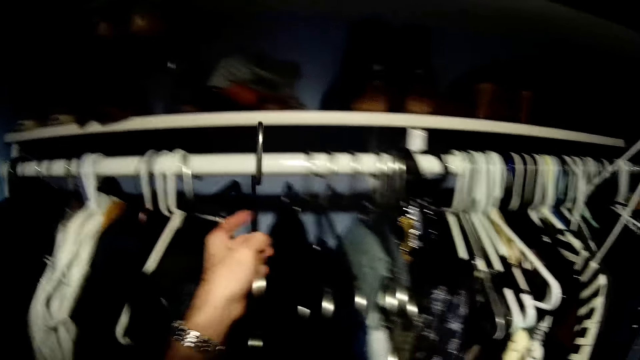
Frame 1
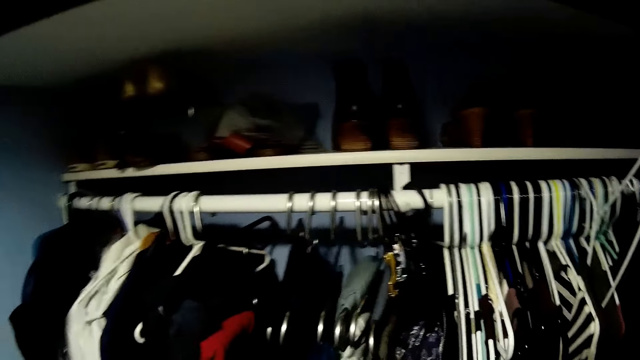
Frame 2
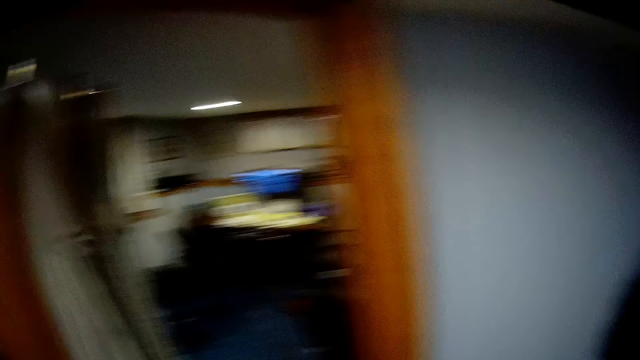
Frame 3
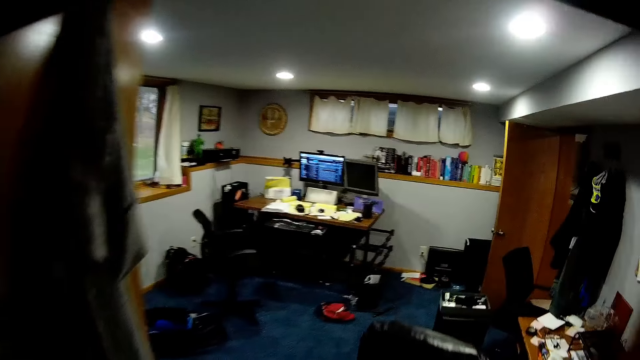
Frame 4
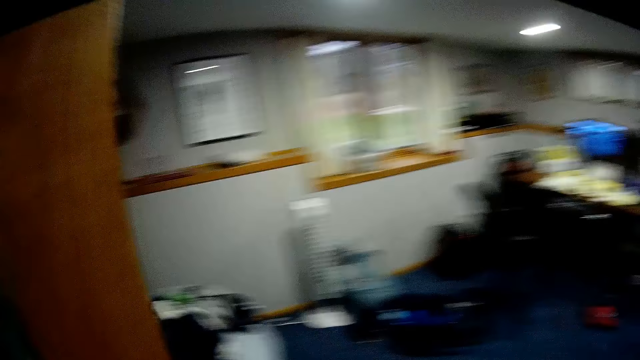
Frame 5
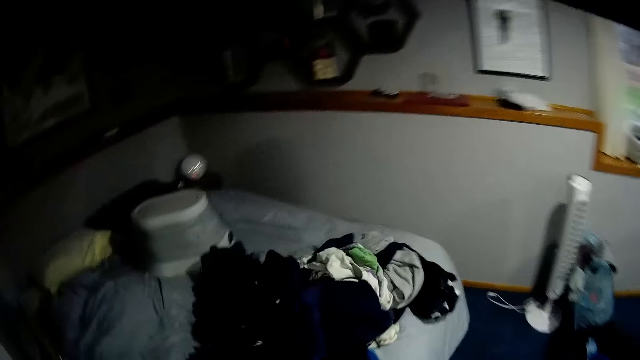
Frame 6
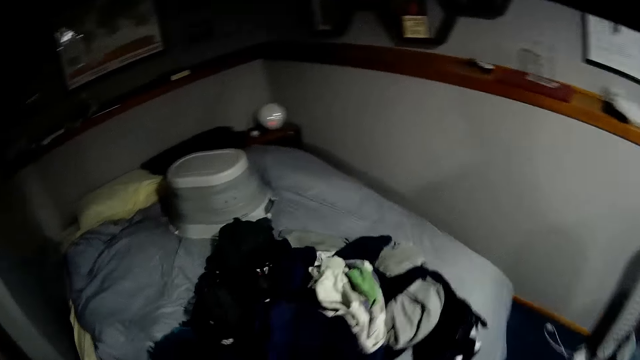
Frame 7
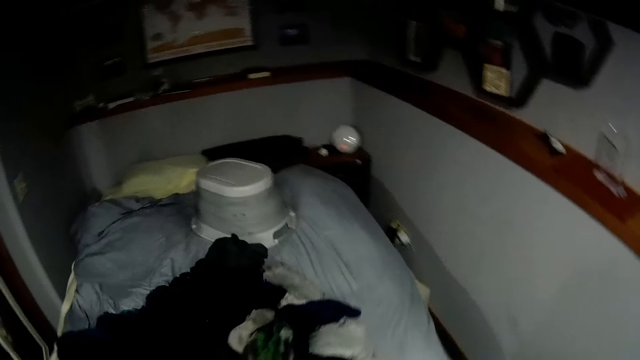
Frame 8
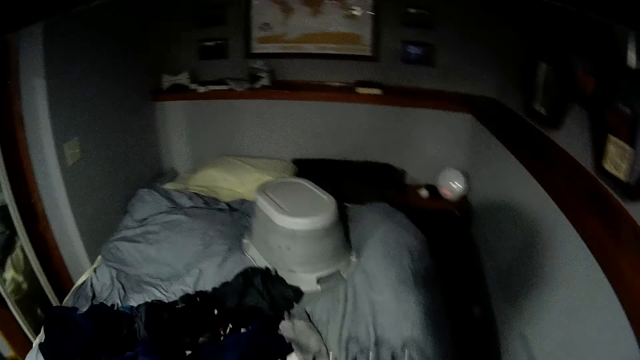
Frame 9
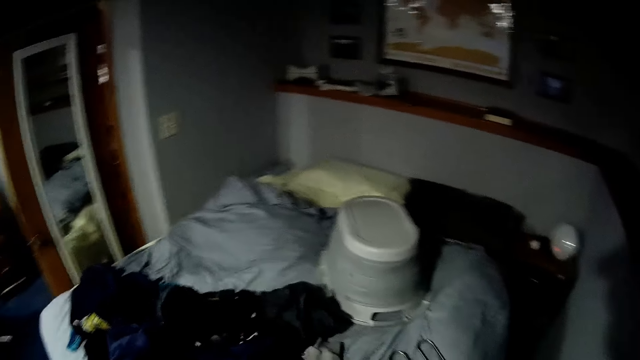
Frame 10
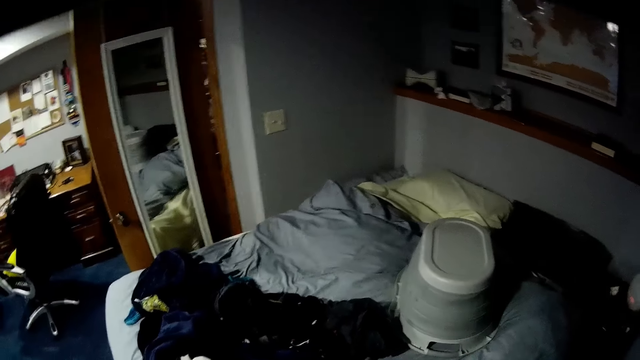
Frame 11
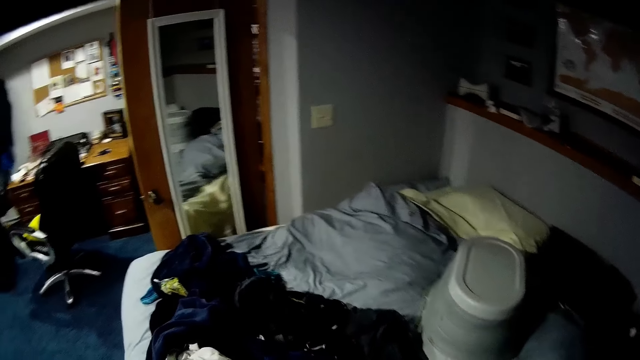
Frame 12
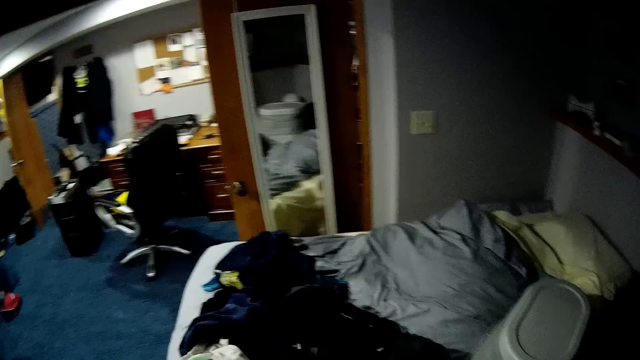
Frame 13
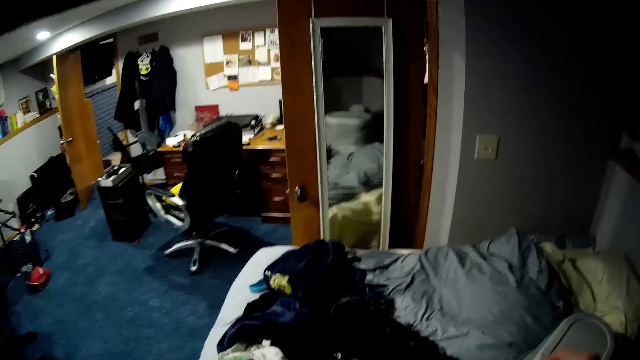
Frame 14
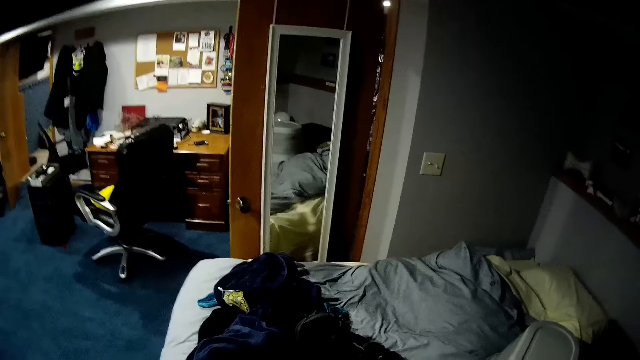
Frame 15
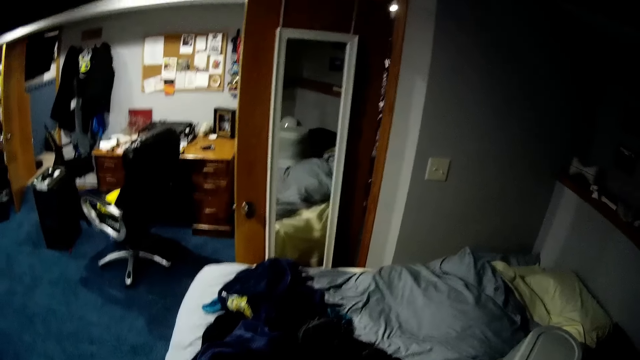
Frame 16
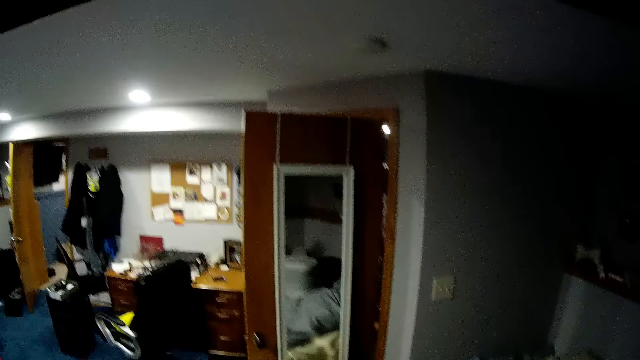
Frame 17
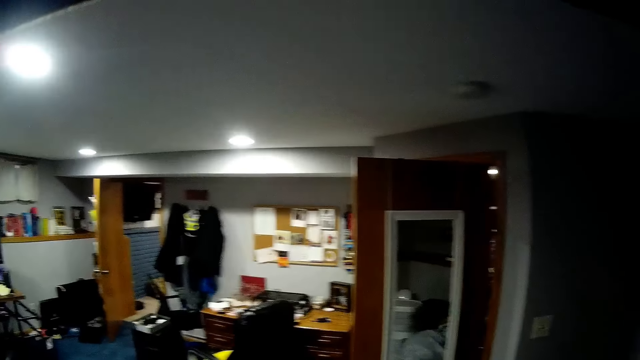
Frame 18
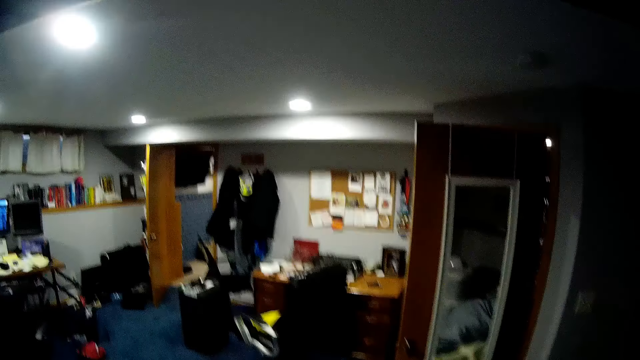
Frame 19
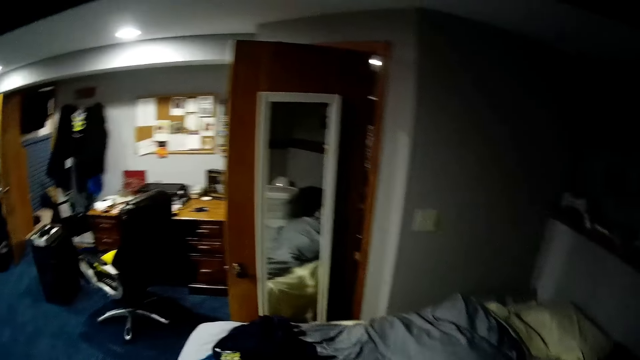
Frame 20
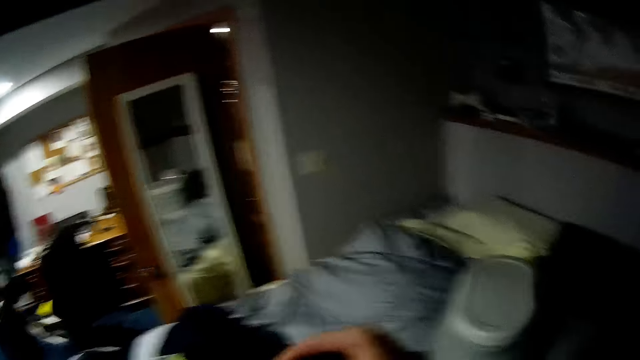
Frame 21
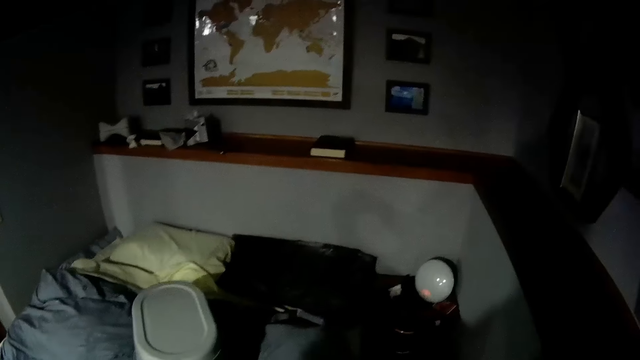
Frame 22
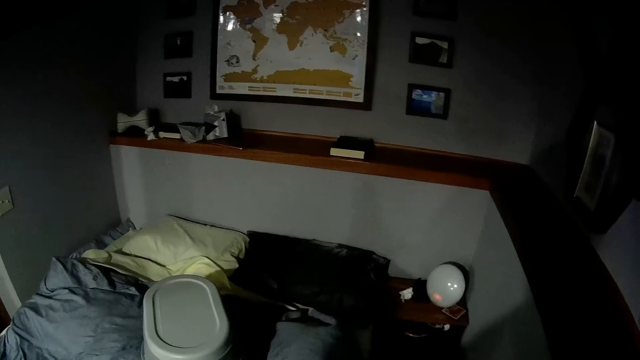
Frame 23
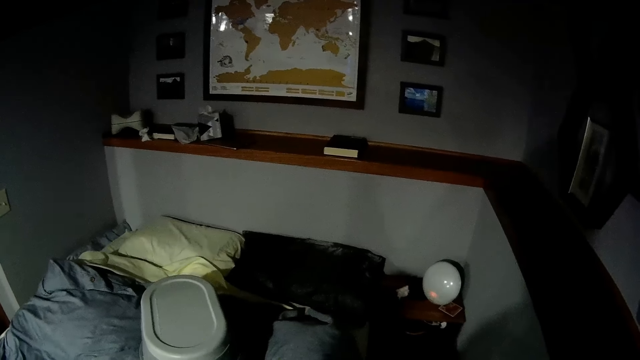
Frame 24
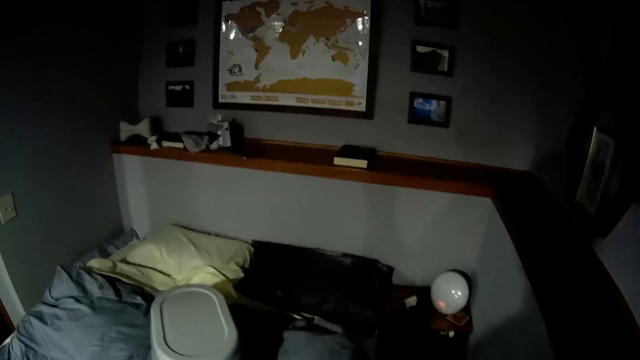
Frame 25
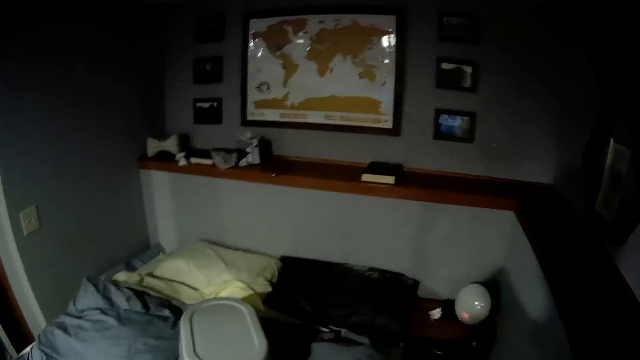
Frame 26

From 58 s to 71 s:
The camera wearer picks a hanger from the clothes rack with his left hand. He walks into the bedroom. He puts the hanger down. He moves his hand holding the cloth.

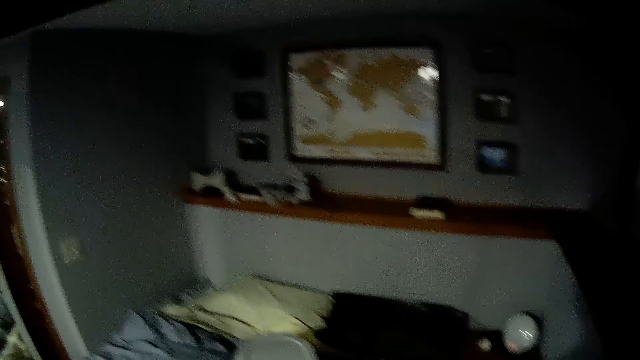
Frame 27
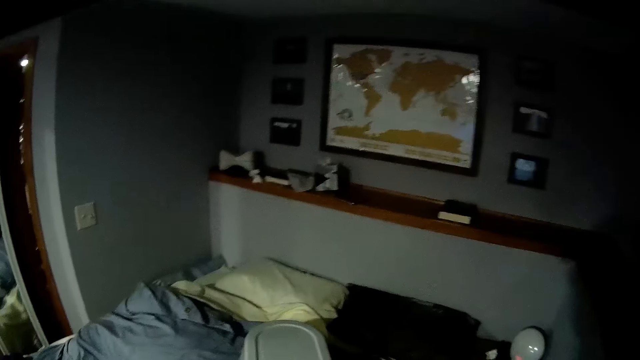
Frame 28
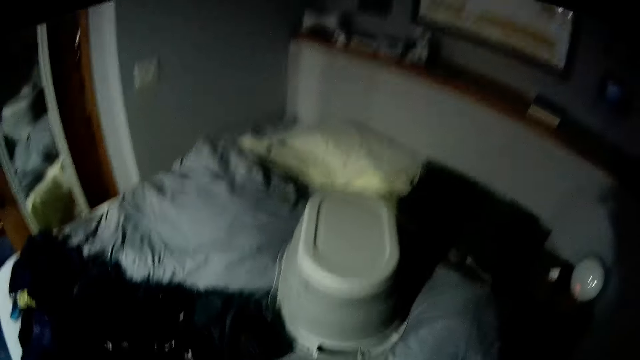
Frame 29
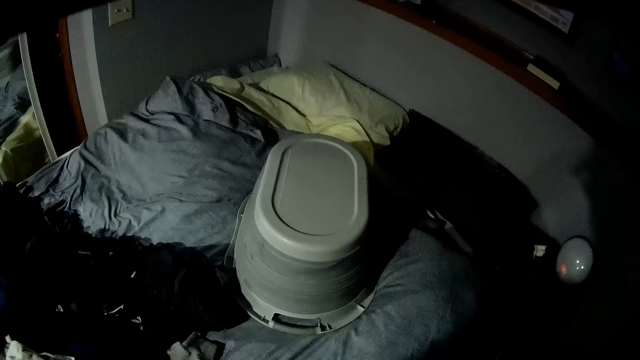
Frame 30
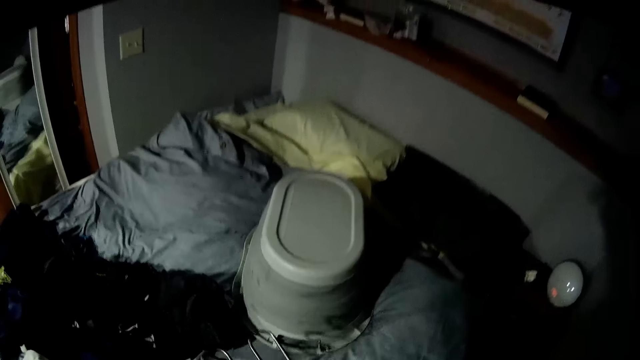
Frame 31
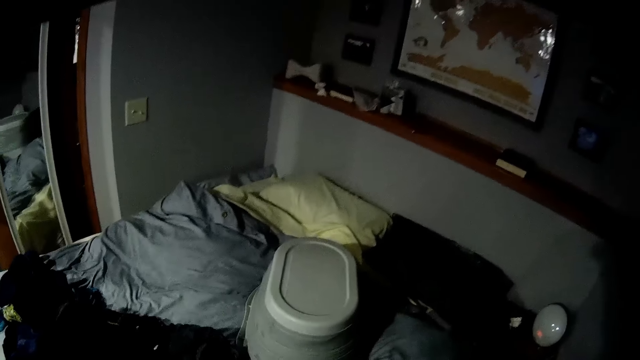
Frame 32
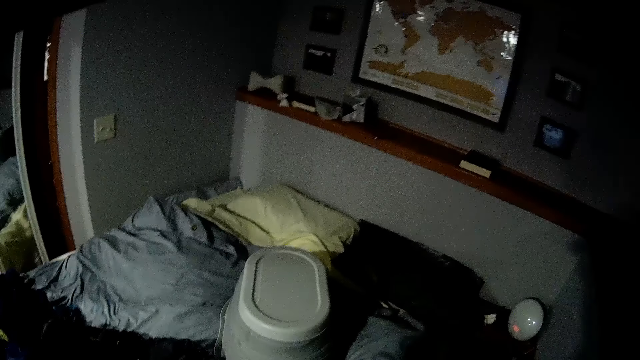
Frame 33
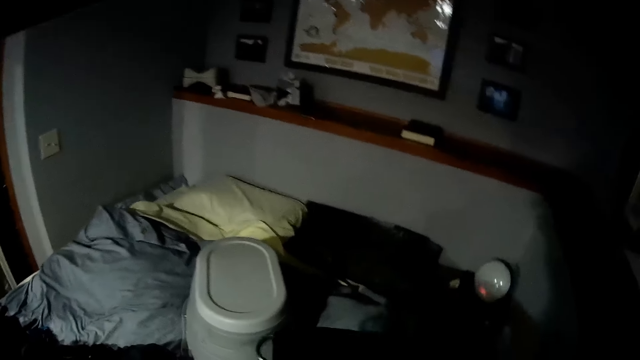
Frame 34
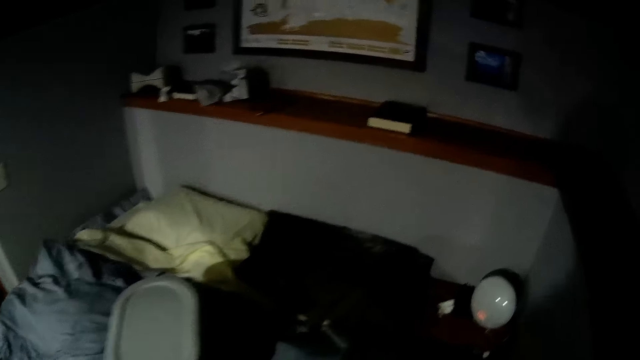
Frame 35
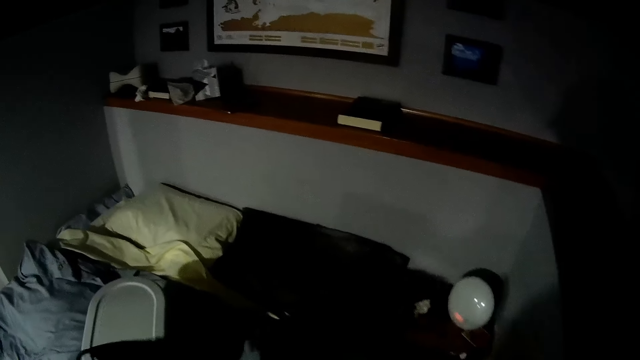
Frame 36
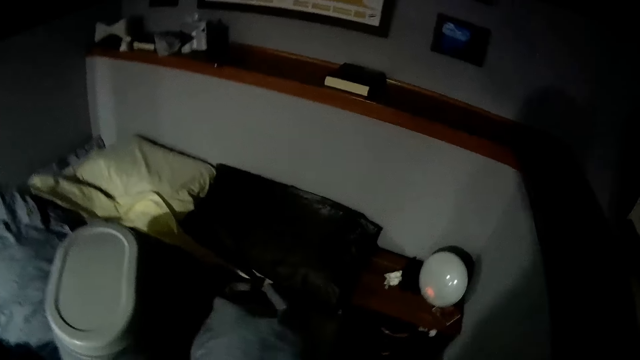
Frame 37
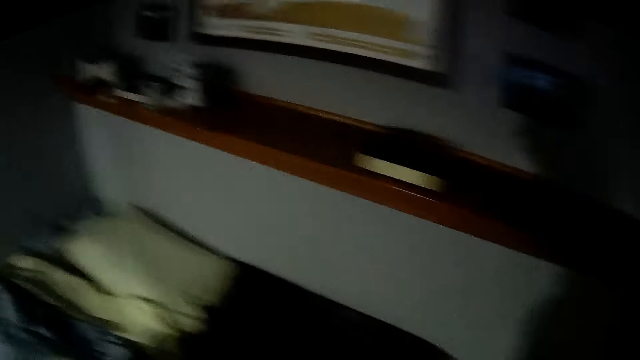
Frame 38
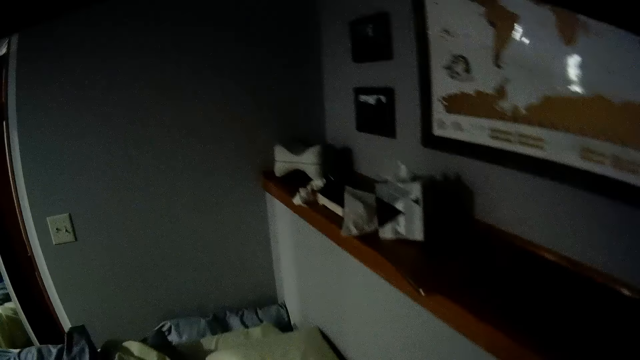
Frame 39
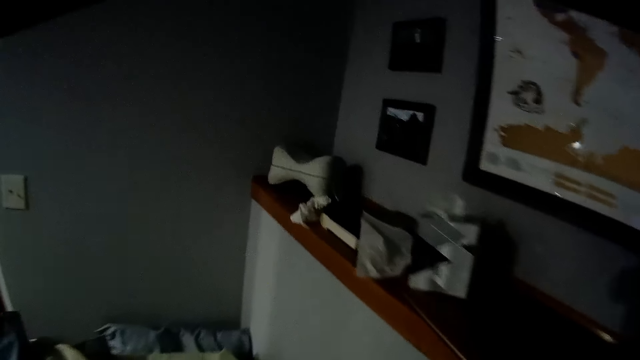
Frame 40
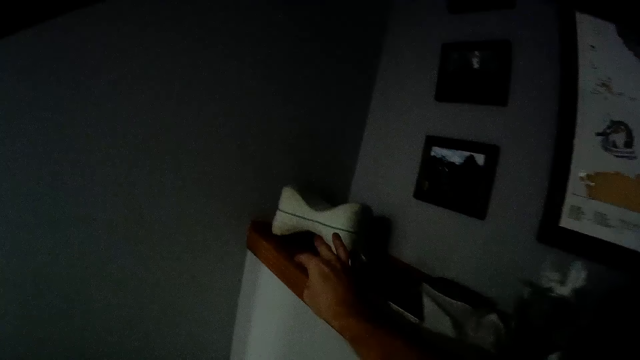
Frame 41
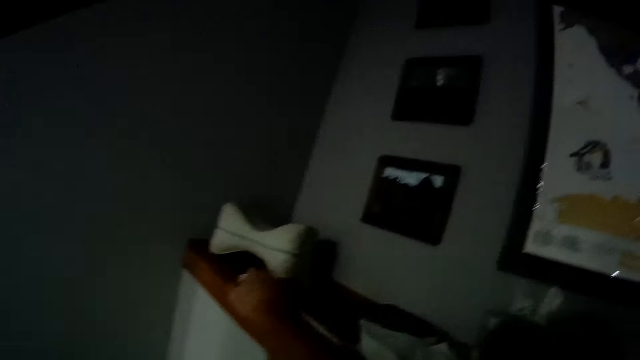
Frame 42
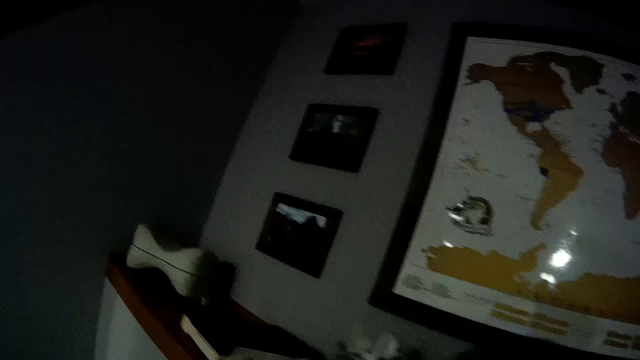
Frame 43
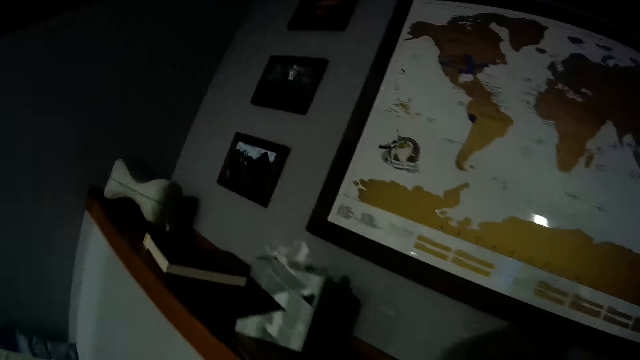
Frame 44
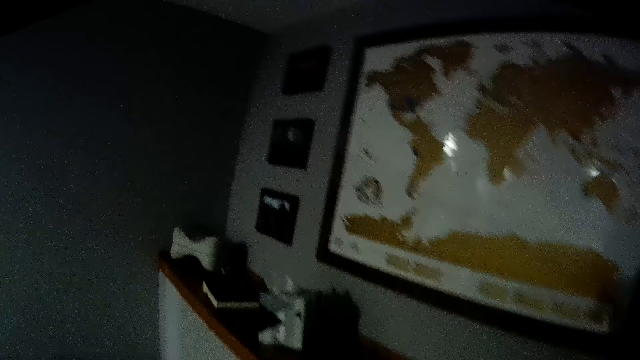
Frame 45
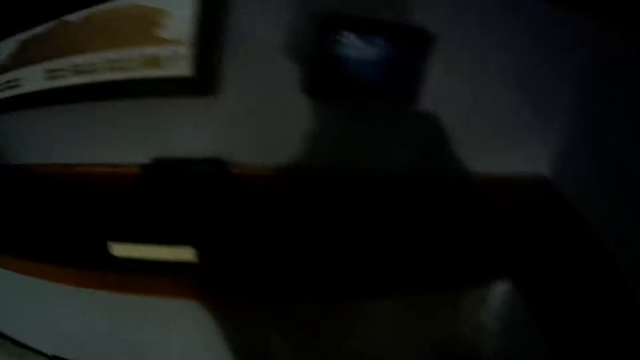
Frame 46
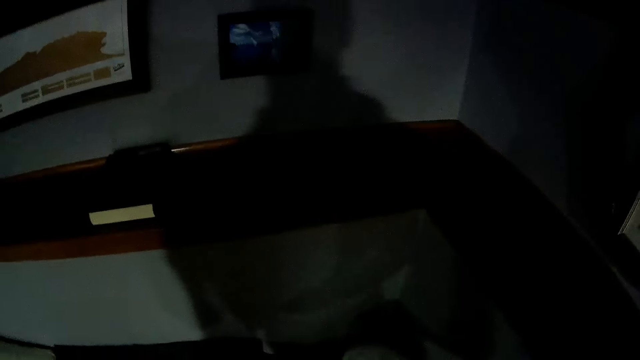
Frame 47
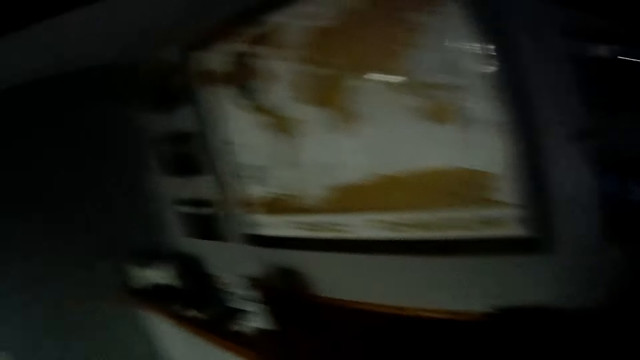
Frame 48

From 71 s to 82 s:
The camera wearer moves the hanger. He moves the cloth on the bed. He picks a ribbon or paper with his right hand from the bed stand.
